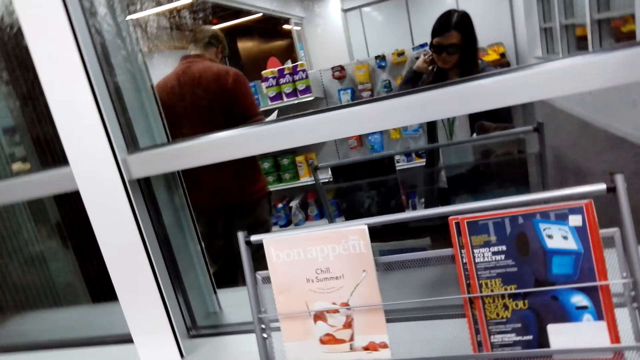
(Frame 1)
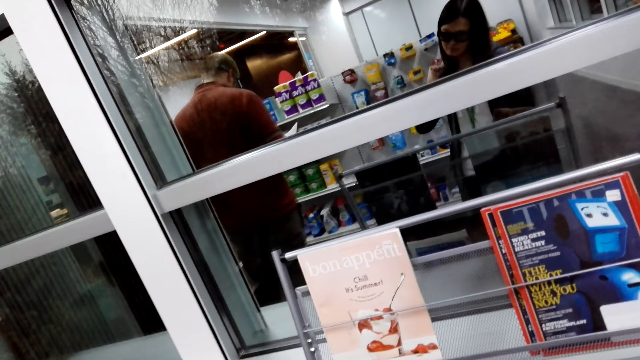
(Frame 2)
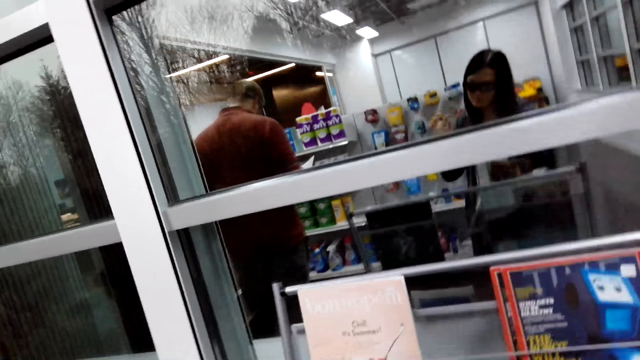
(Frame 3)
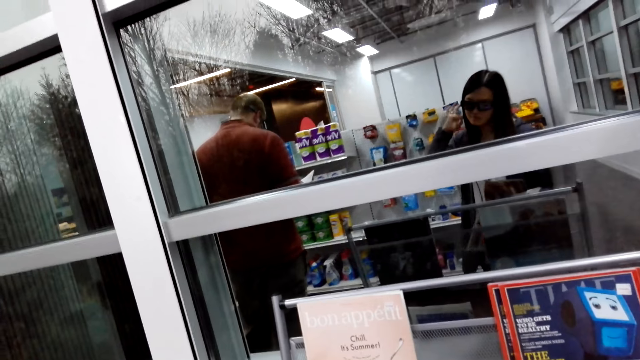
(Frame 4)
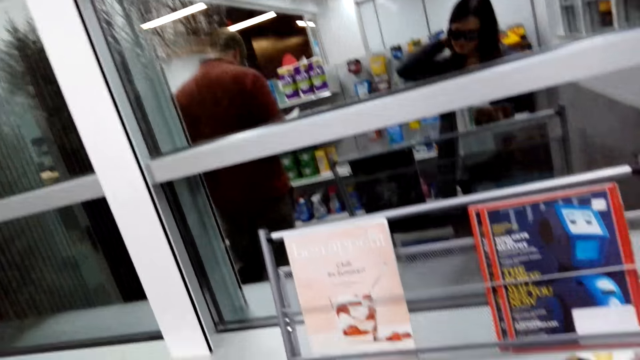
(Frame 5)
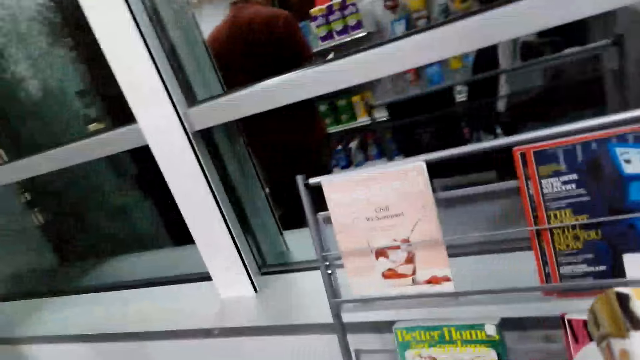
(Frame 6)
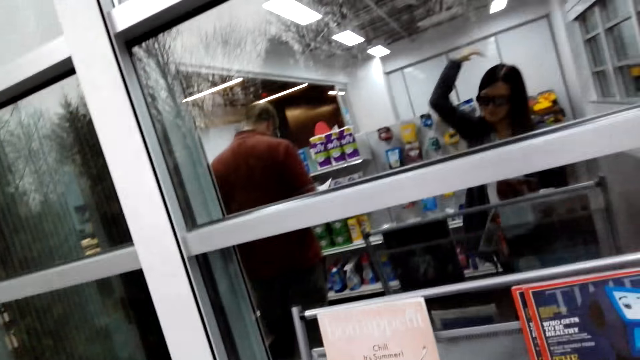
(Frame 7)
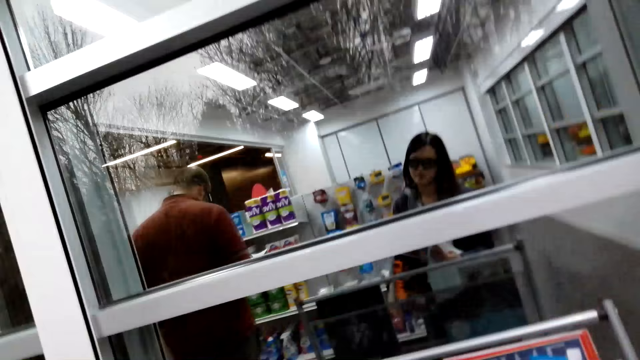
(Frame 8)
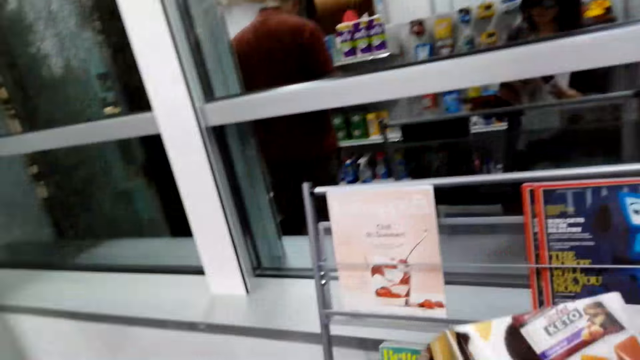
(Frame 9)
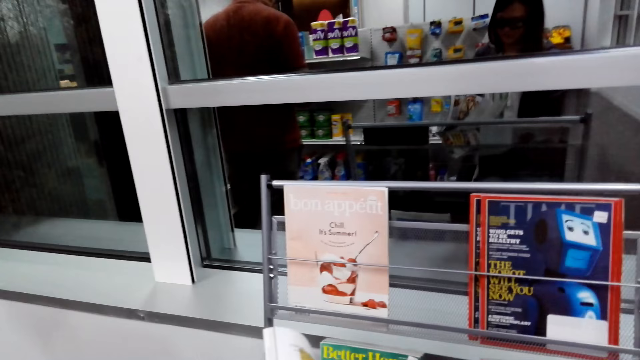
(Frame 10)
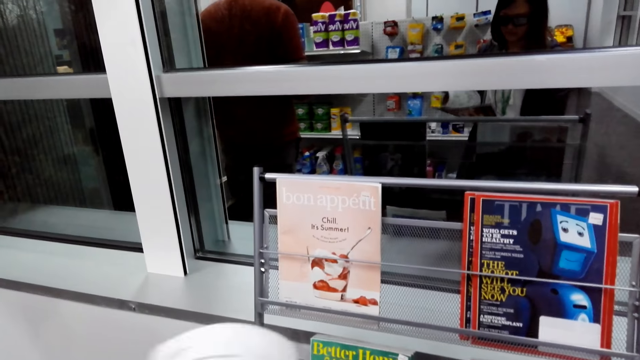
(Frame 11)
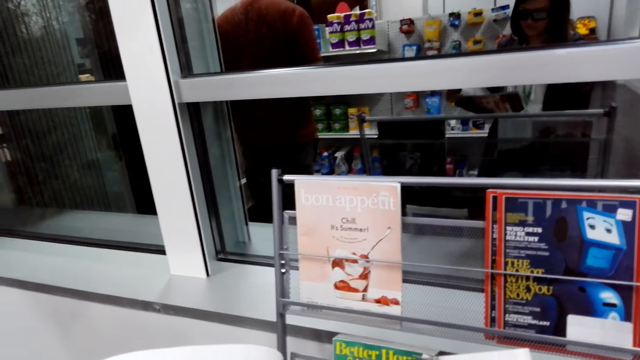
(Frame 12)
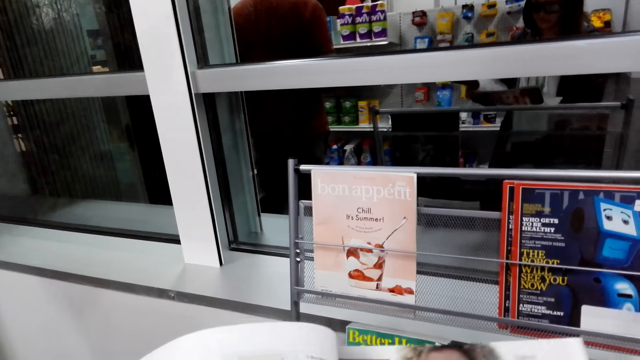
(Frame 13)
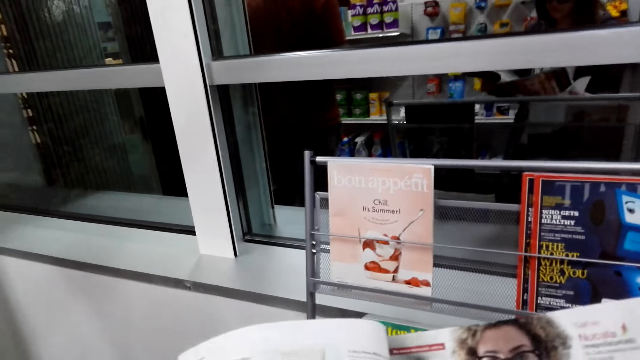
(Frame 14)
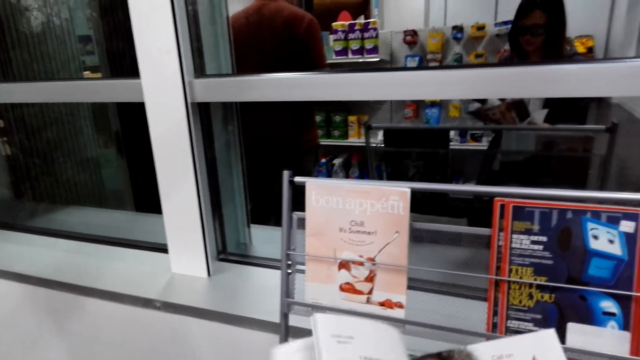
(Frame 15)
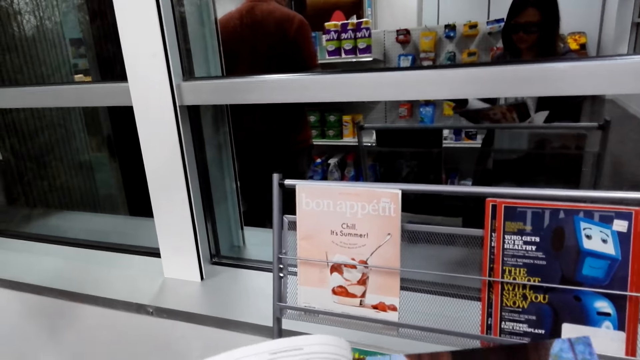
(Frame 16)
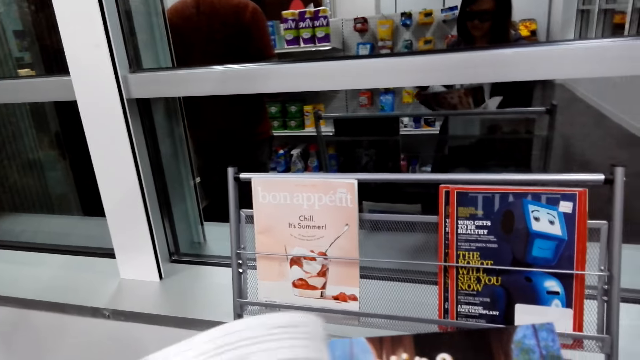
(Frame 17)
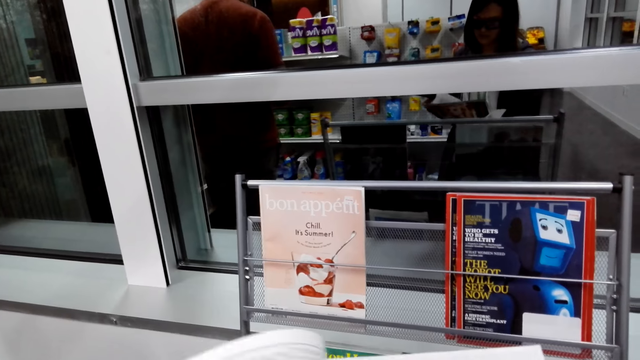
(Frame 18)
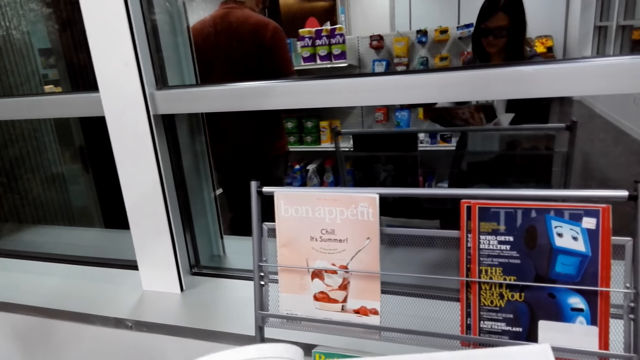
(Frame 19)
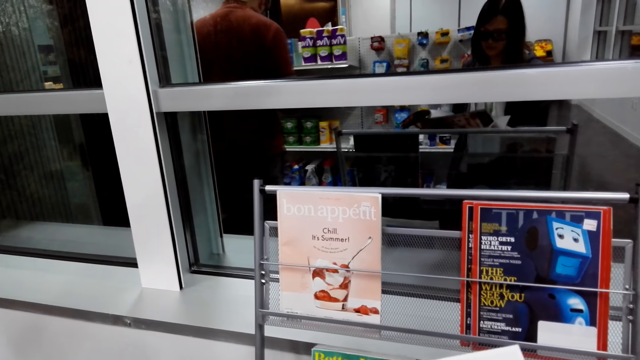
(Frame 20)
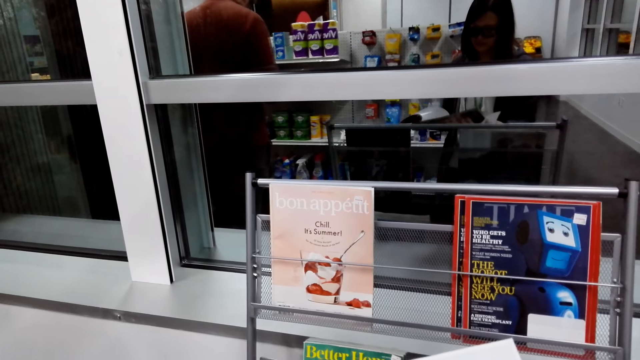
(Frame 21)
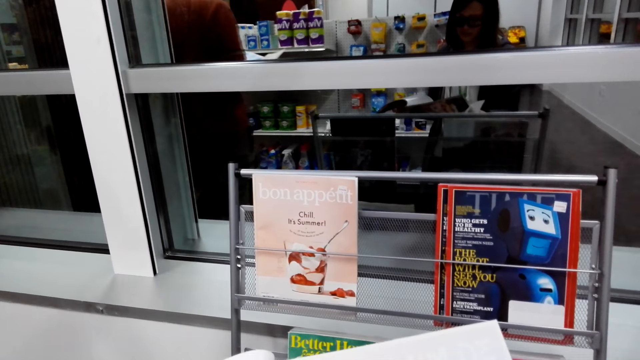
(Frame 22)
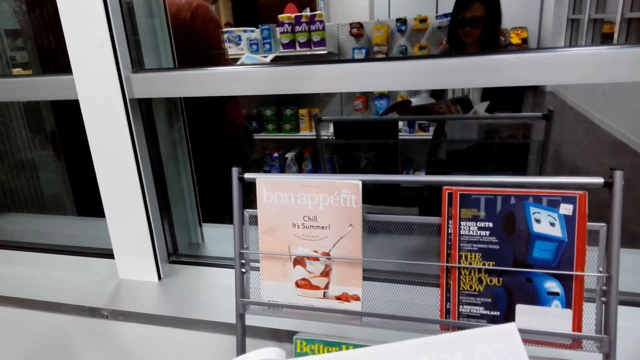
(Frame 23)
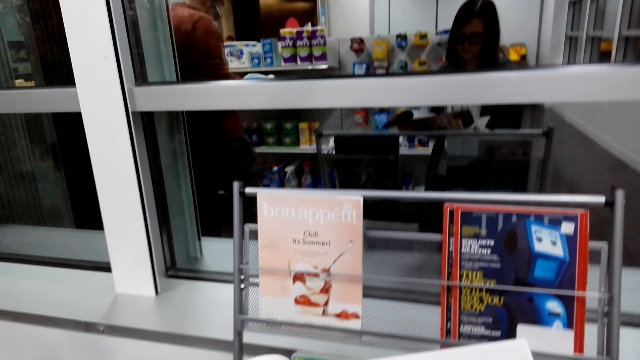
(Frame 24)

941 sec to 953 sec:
The camera wearer looks around. They read the book.

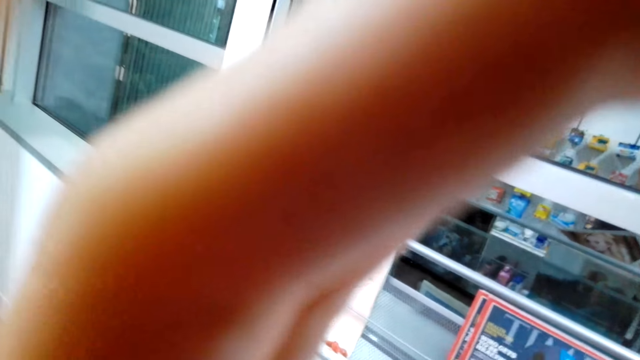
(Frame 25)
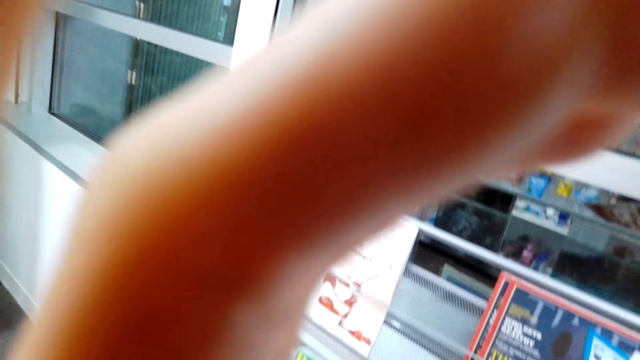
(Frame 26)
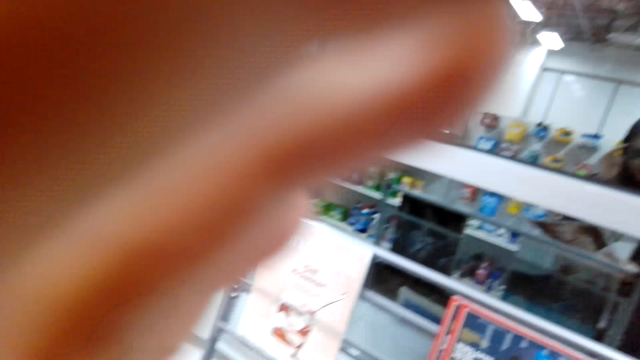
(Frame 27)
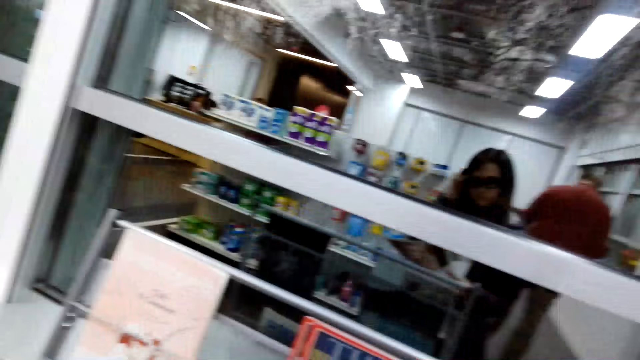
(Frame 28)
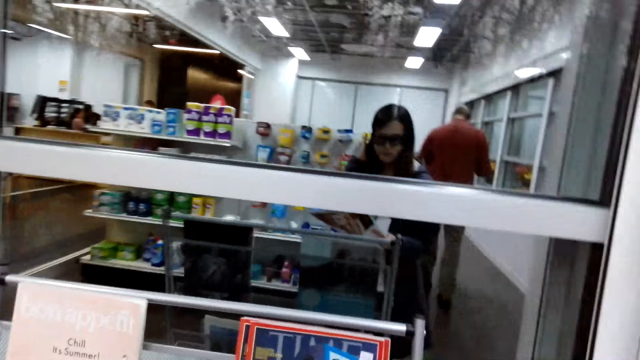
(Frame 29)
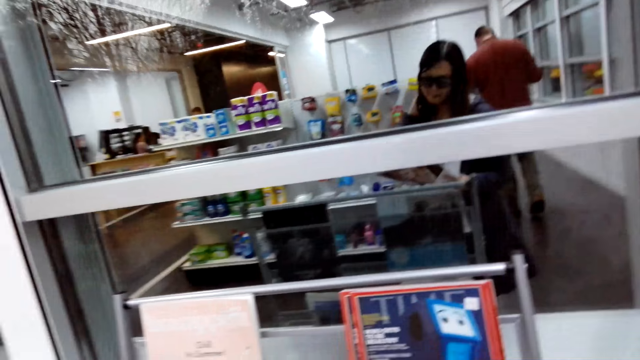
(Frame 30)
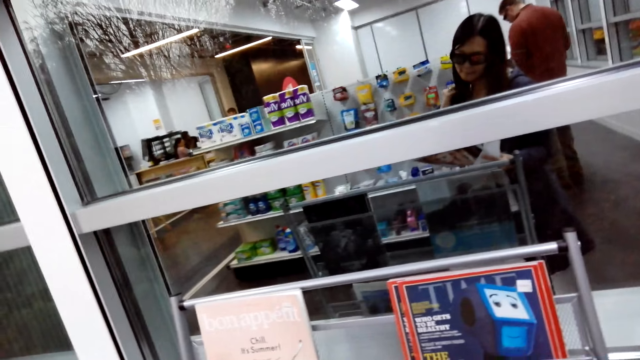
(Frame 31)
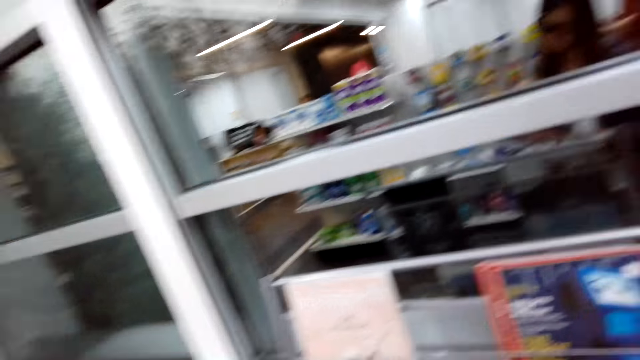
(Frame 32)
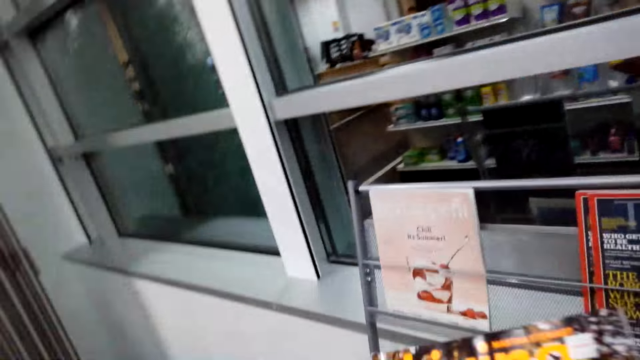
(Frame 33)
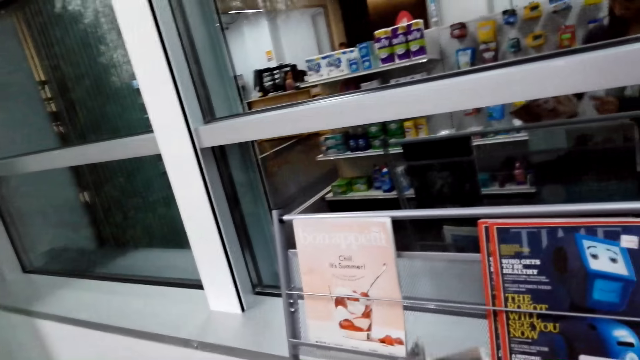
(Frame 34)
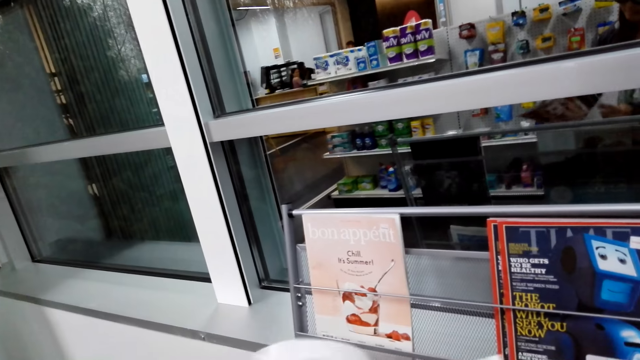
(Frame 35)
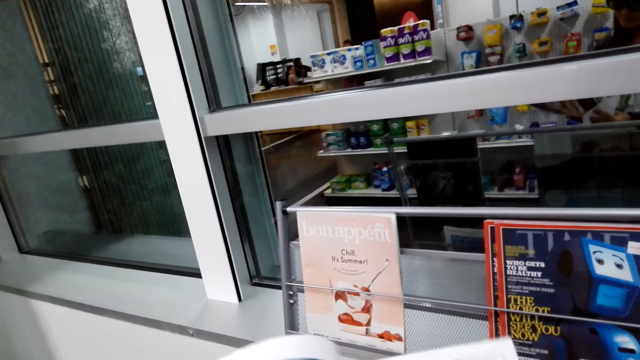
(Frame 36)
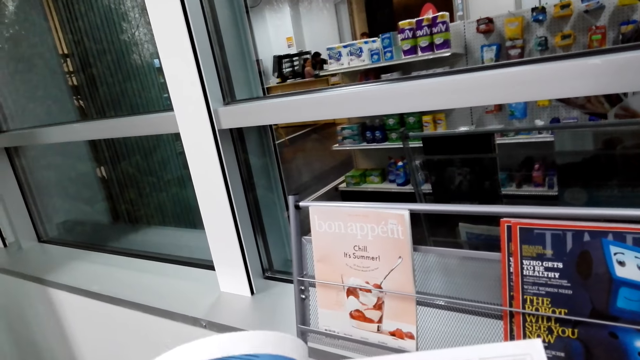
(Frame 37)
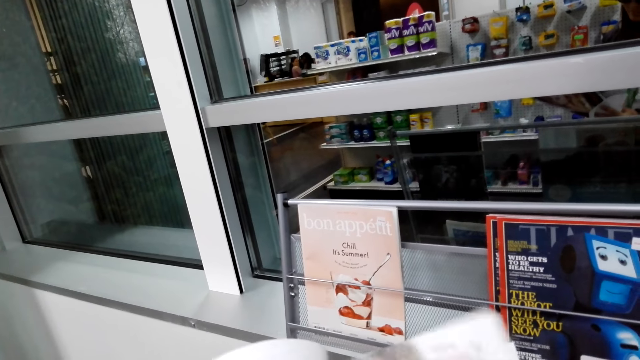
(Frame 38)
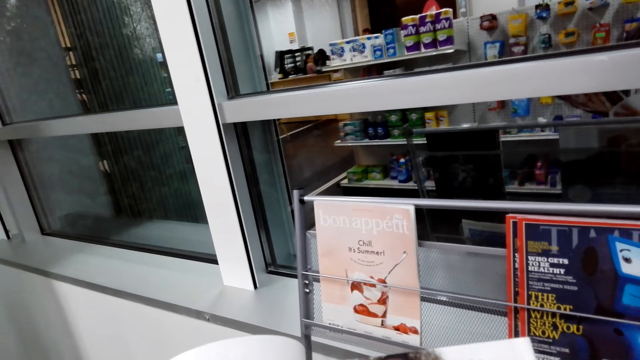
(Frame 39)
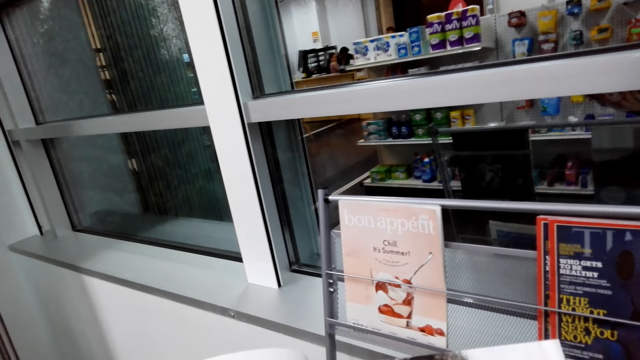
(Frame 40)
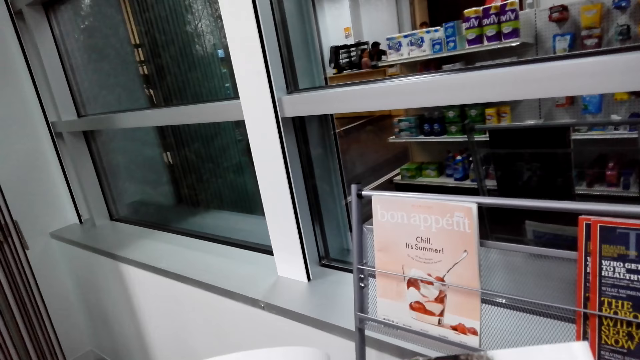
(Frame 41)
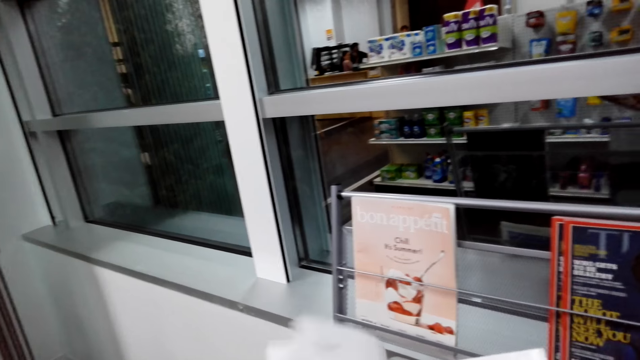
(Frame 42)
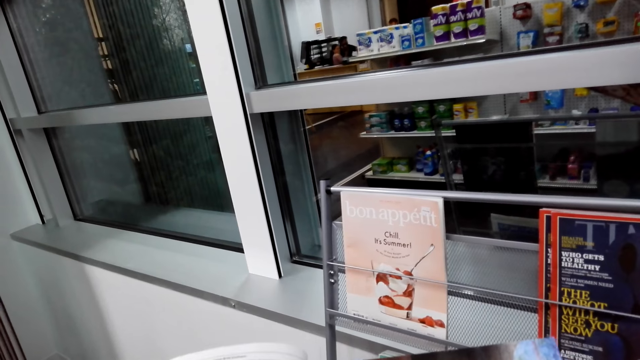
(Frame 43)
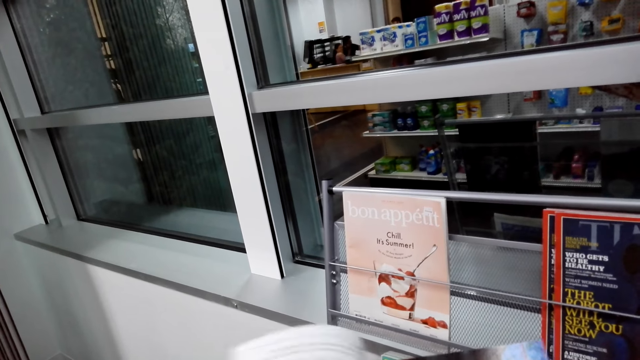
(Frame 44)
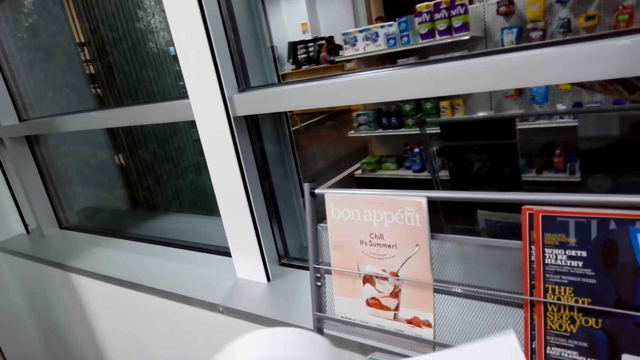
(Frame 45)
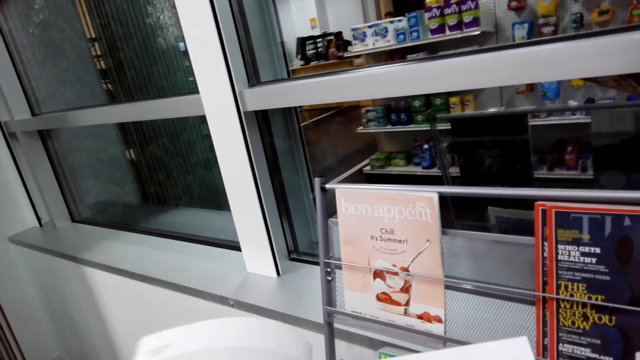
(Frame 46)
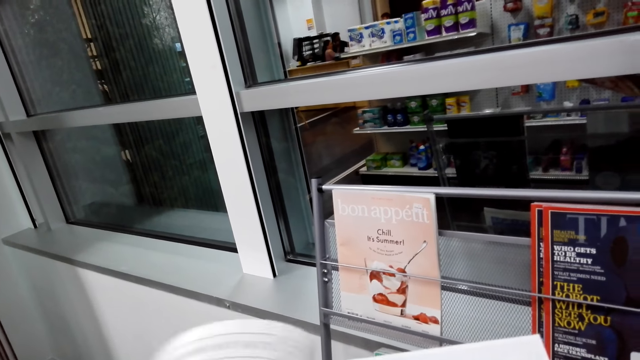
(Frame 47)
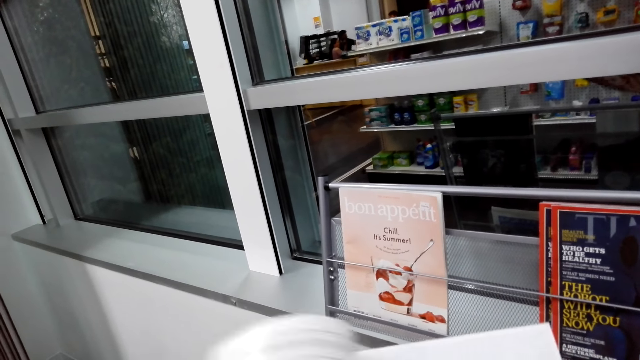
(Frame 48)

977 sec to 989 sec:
The camera wearer adjusts the camera. They look around. They read the book.
